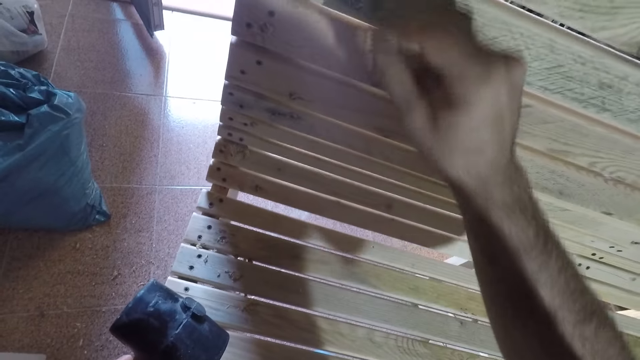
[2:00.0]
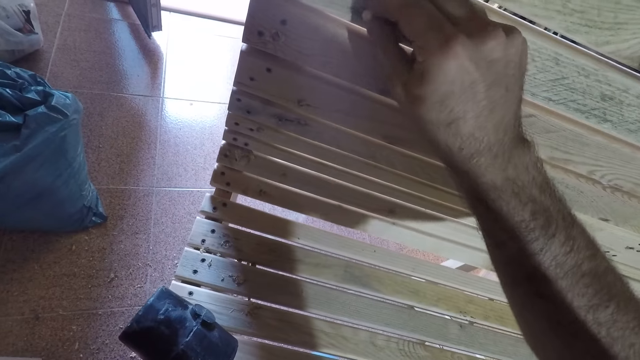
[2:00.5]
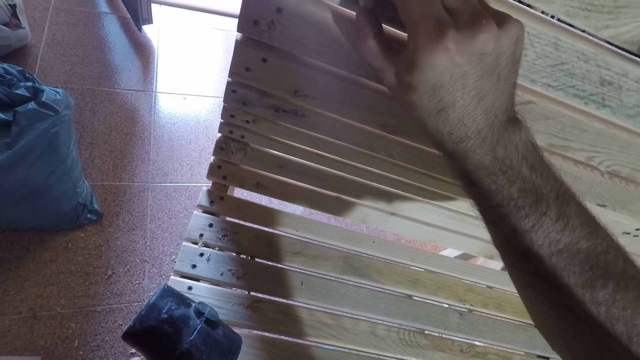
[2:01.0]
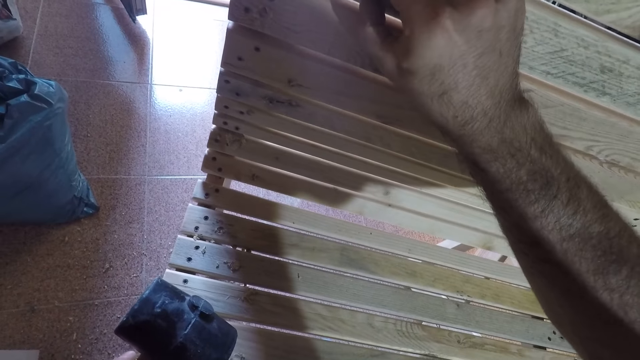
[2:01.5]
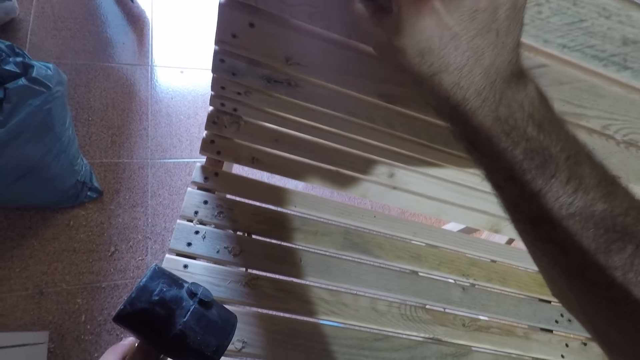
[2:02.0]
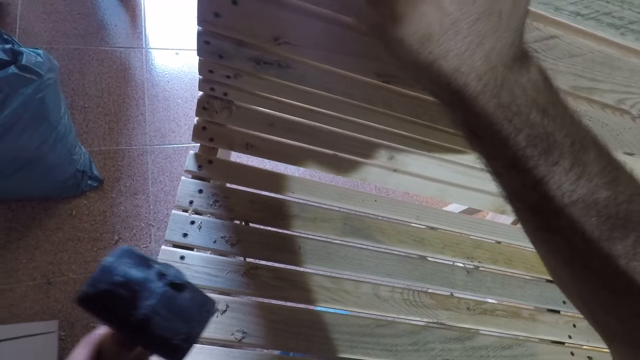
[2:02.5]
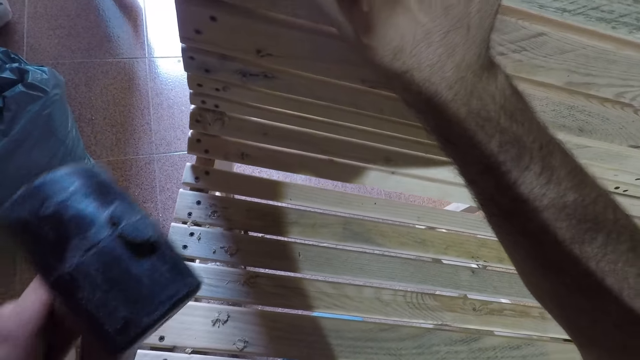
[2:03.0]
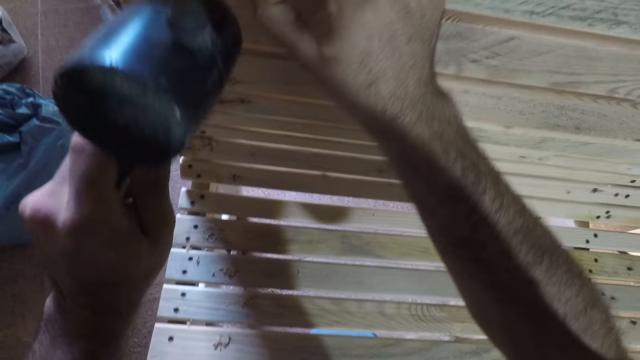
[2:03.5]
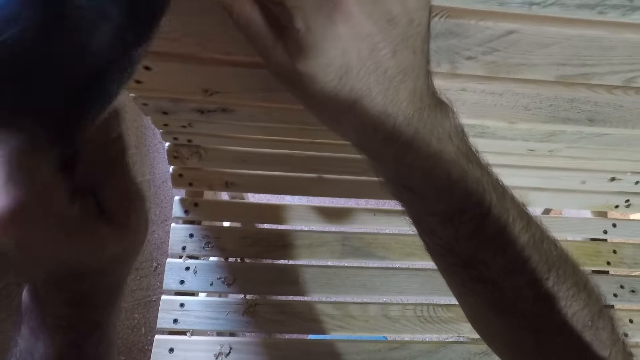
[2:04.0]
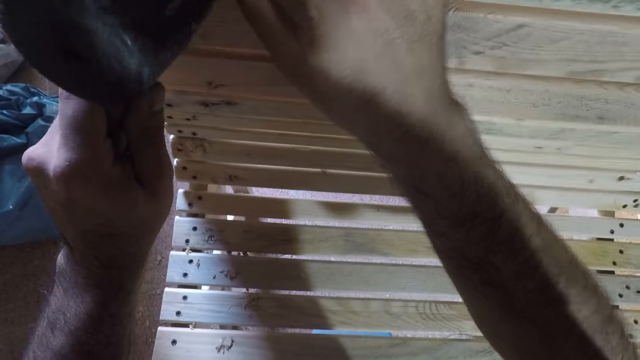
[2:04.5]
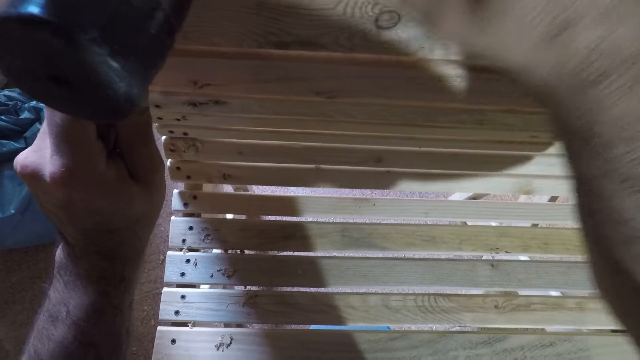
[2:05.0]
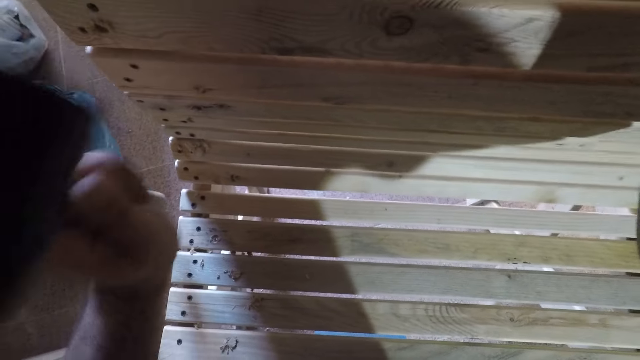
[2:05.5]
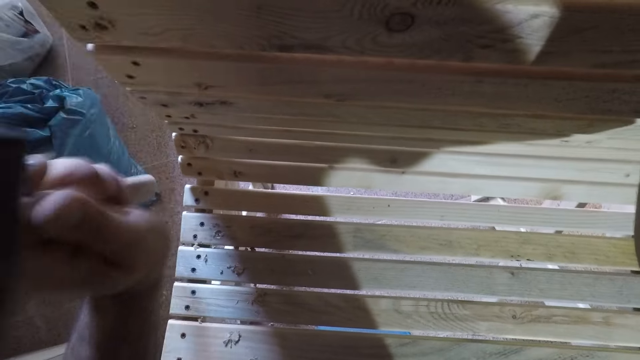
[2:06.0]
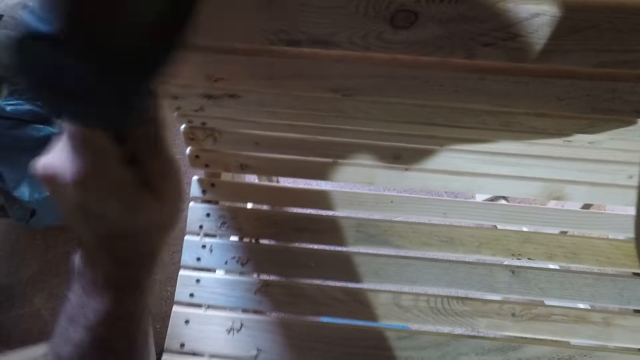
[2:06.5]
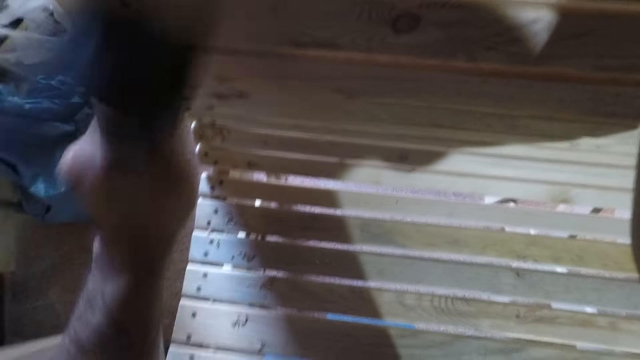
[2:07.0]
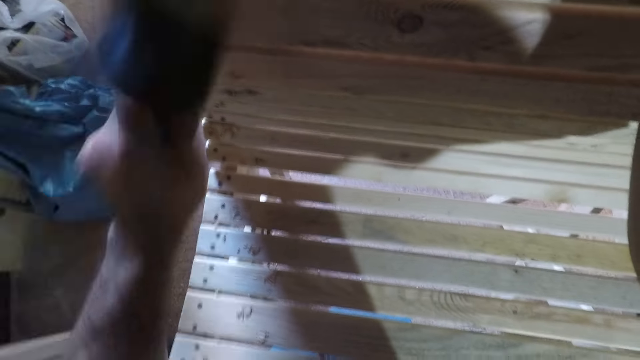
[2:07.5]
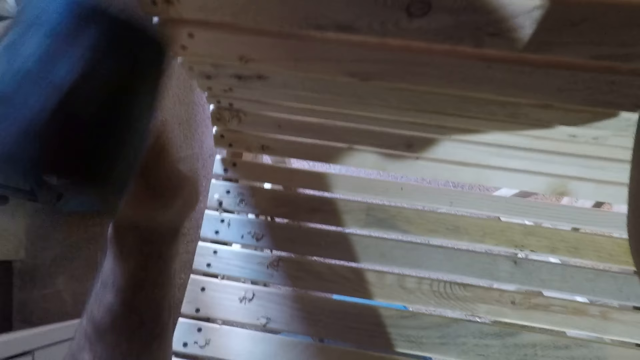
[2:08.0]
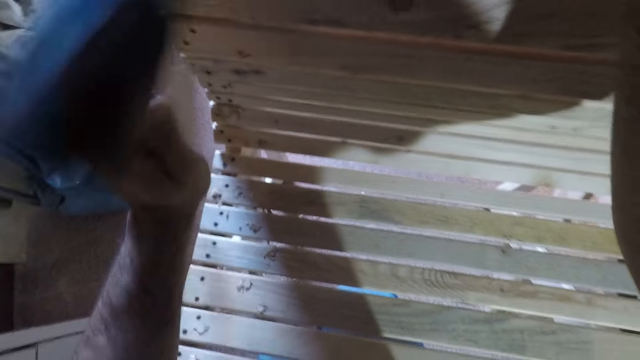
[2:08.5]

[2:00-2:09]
The camera wearer fixes the beech dowel on the woodwork with his right hand. He puts the wood screw hole plug in a hole. He hits the beech dowel with the hammer.

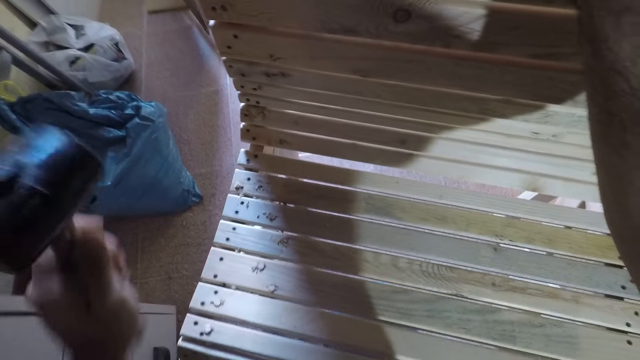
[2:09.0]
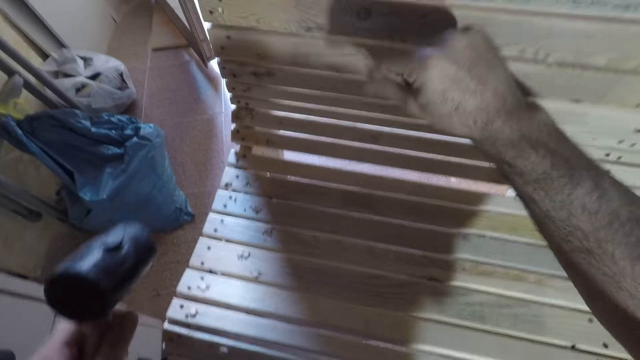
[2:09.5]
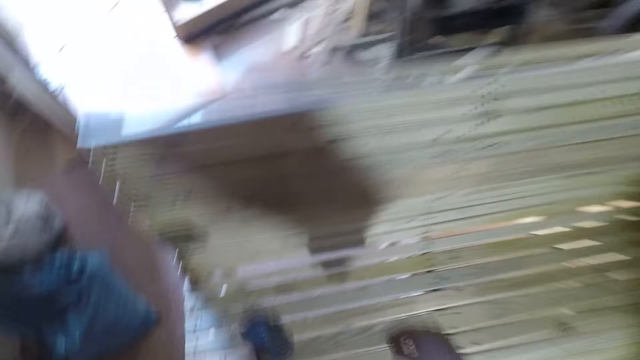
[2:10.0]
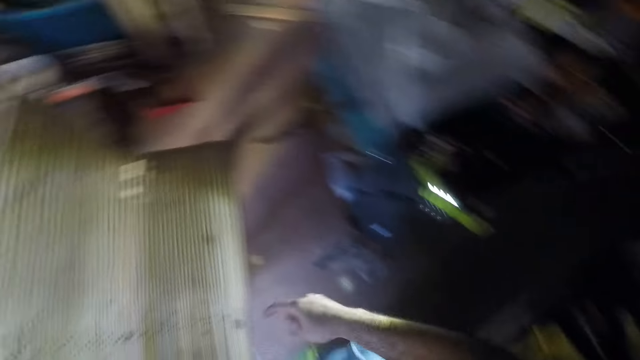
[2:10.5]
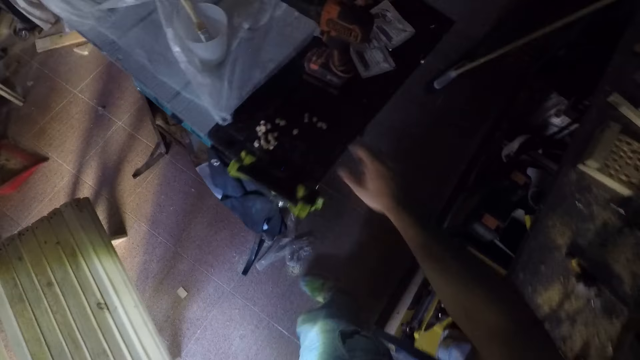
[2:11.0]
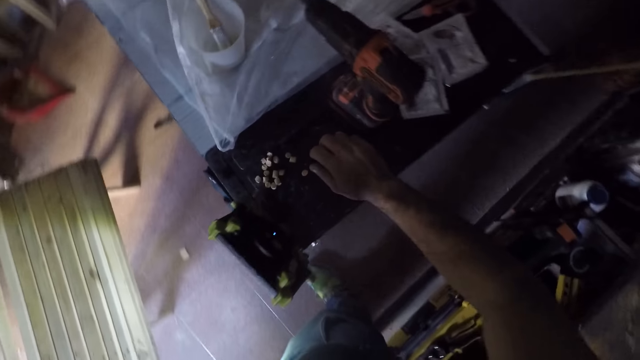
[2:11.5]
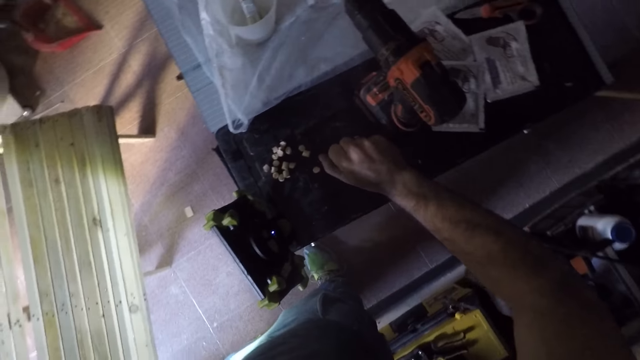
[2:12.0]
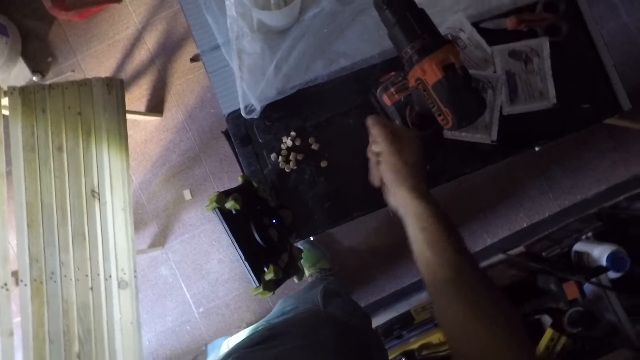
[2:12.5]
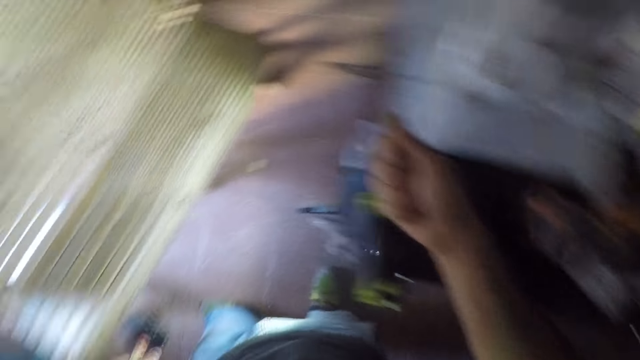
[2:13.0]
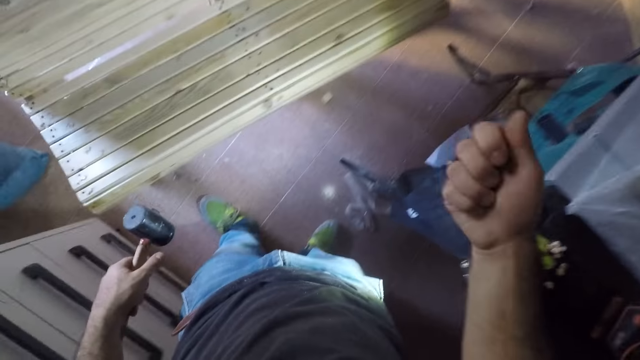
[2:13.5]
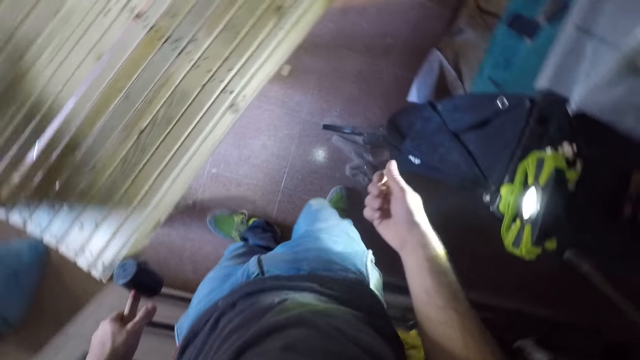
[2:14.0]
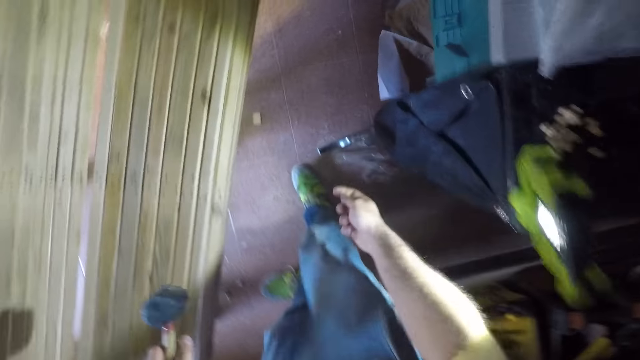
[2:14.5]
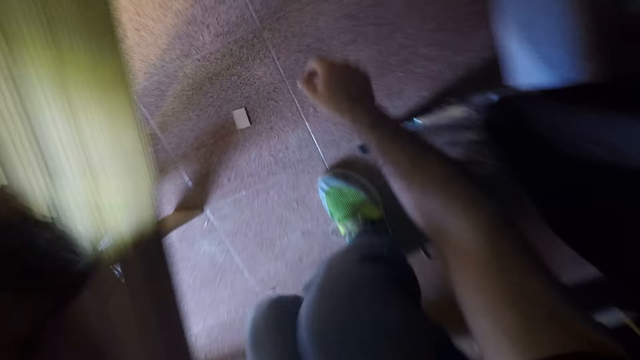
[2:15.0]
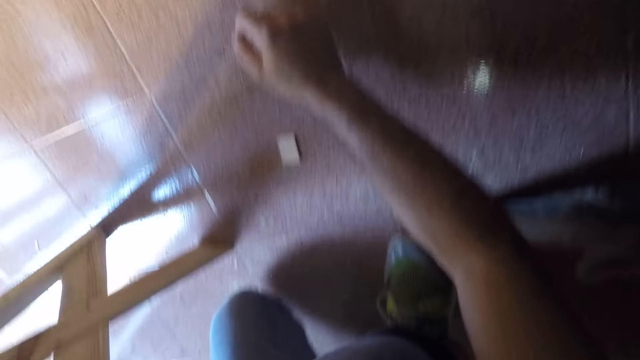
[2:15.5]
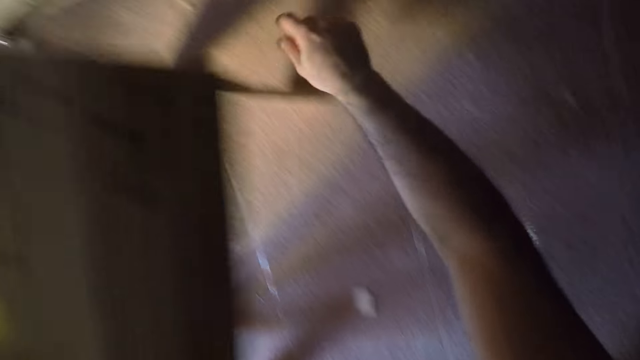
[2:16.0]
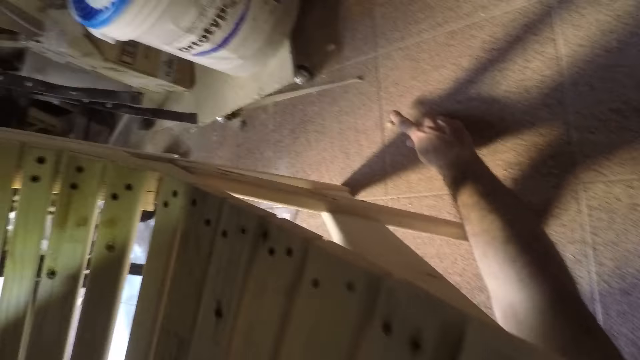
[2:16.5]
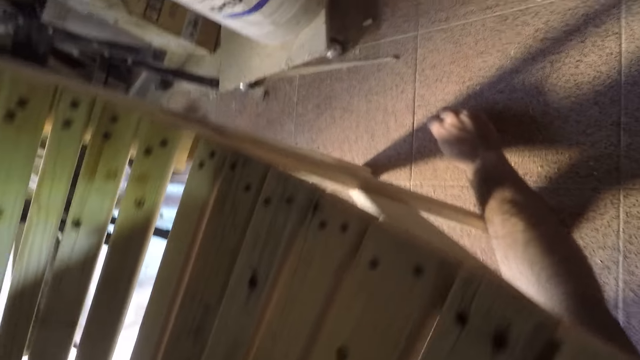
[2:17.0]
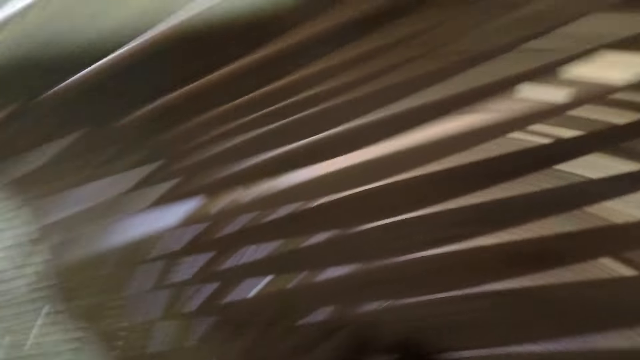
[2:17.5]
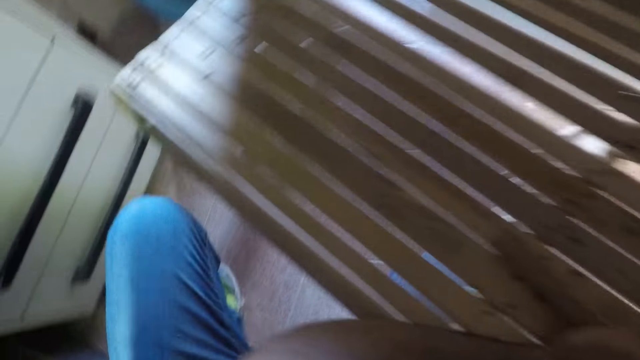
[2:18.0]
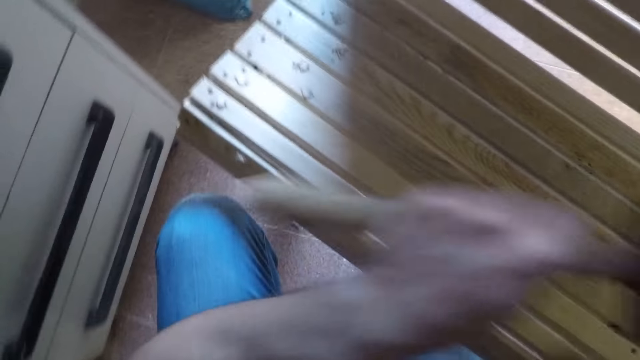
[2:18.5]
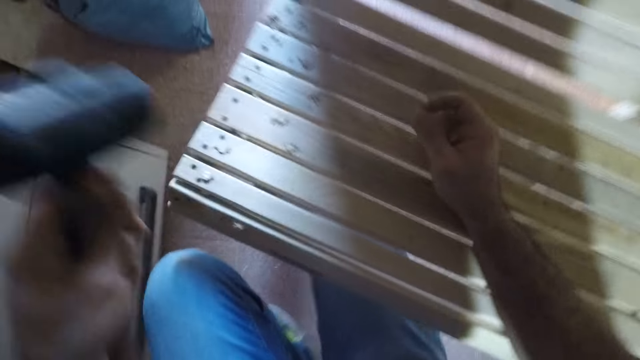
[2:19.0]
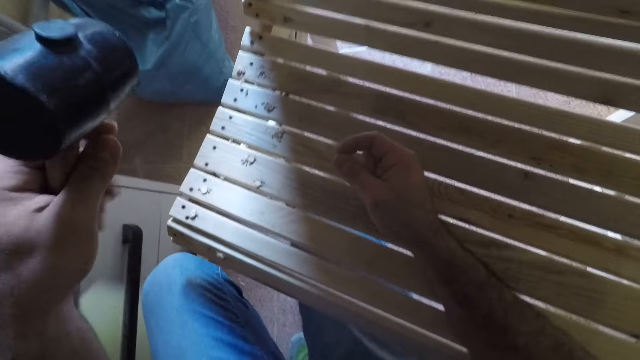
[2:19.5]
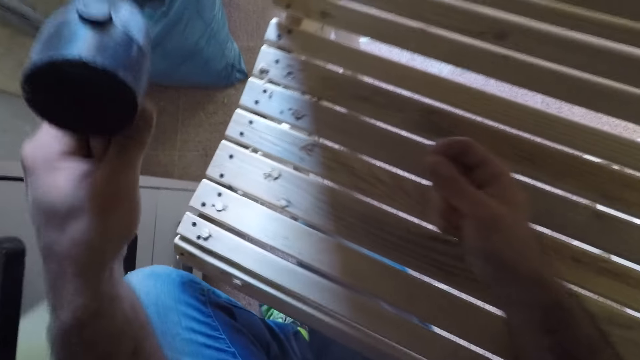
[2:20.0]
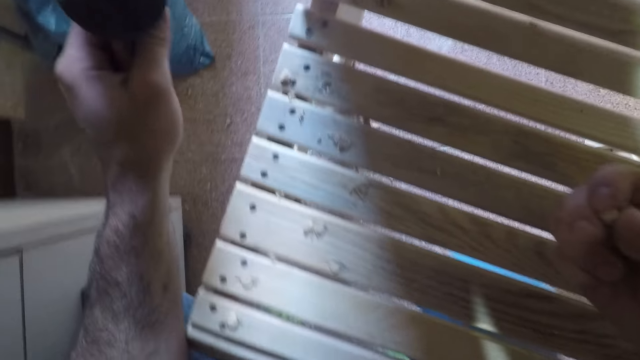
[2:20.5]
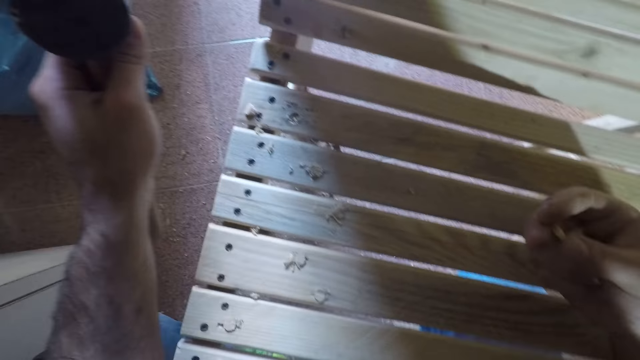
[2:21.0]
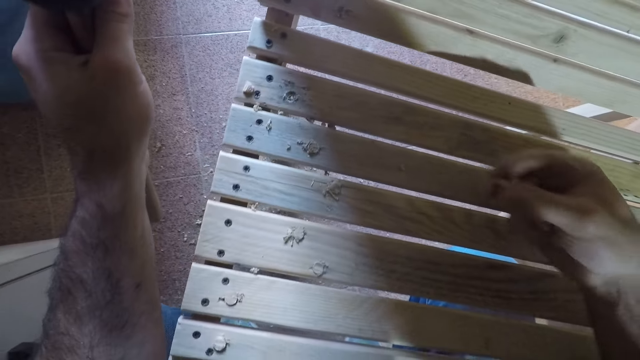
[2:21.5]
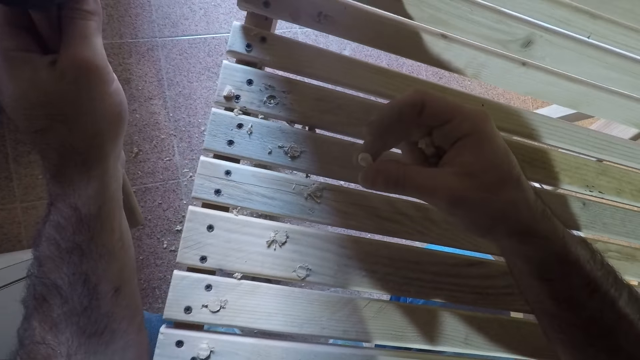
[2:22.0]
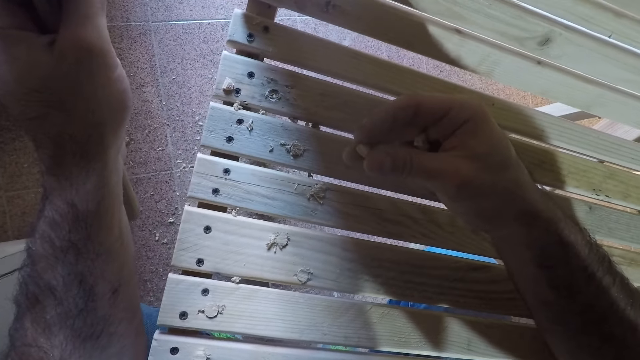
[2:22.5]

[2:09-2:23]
The camera wearer picks beech dowels or wood screw hole plugs with his right hand from a table. He shuffles the beech dowels in his right hand. He drops the wood screw hole plug on the ground. He bends down beside the woodwork. He picks up a beech dowel from the floor with his right hand. He adjusts another beech dowel from his right hand.
